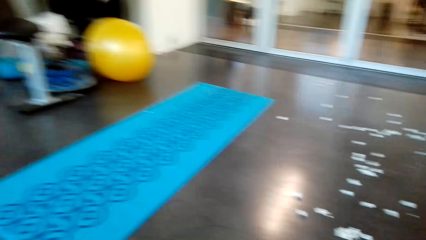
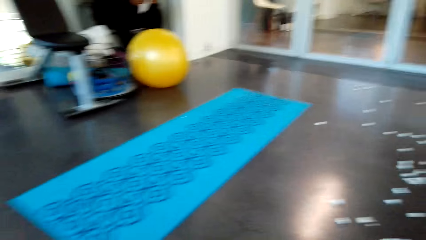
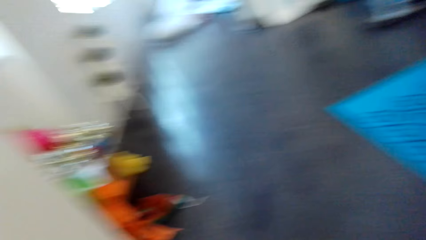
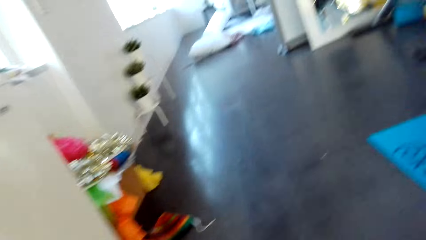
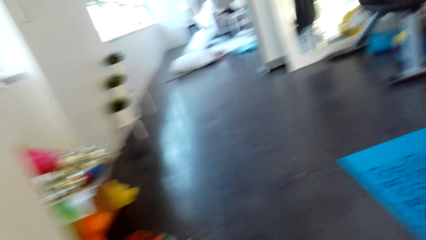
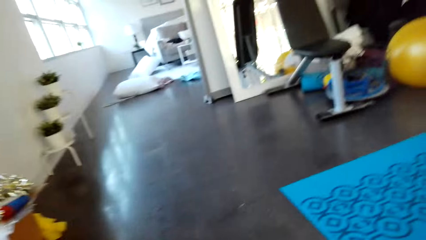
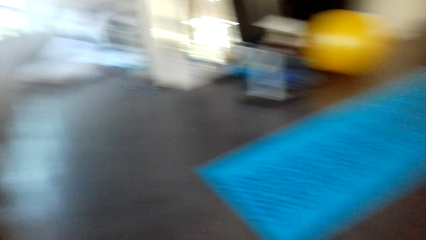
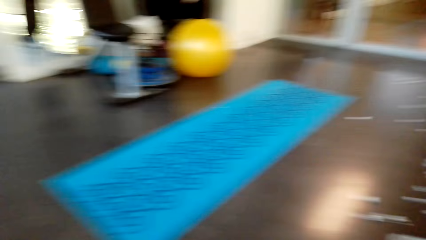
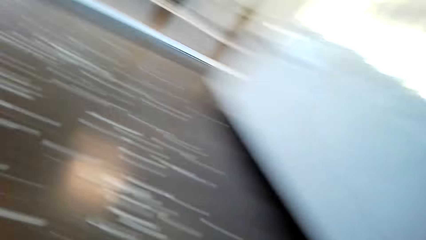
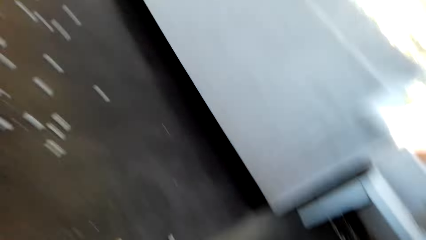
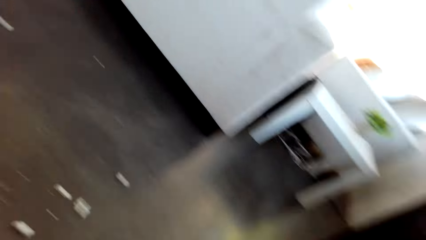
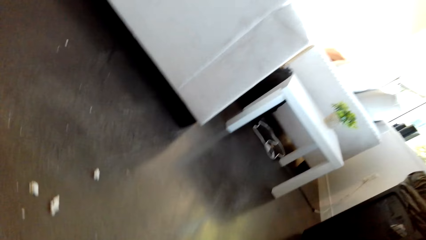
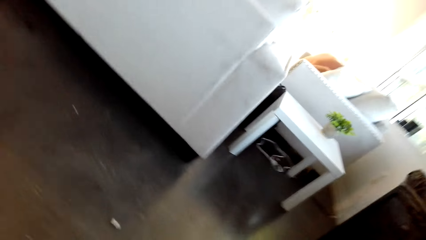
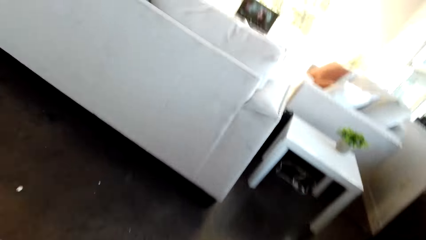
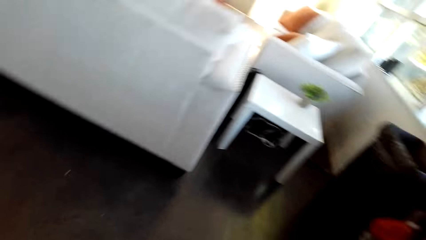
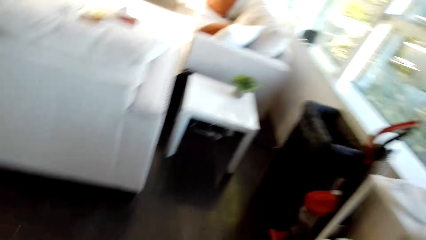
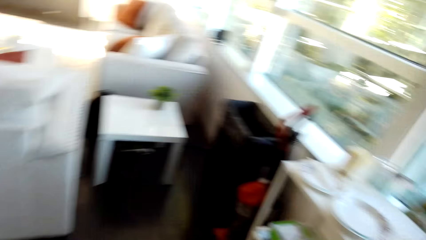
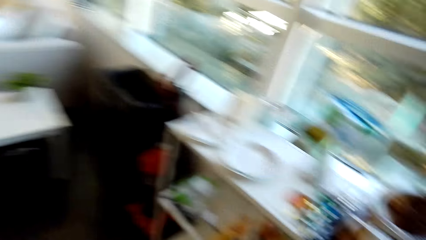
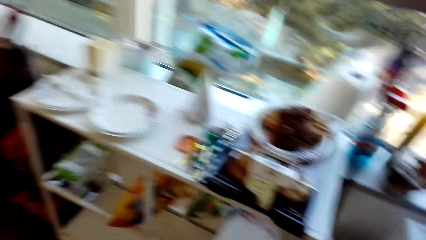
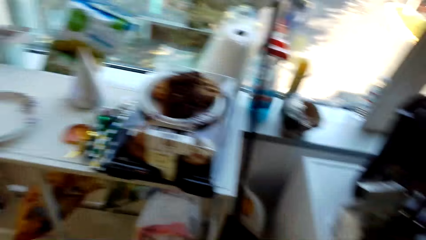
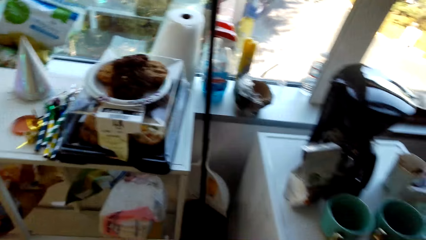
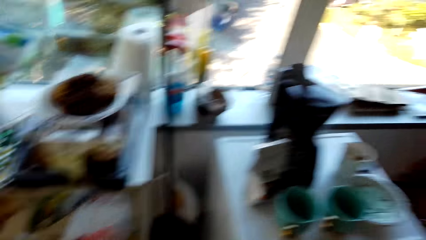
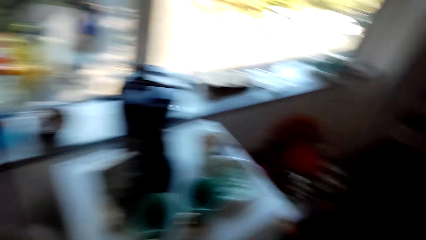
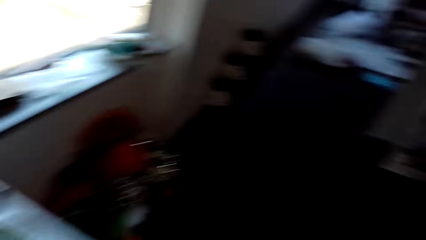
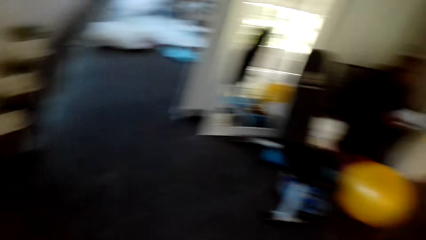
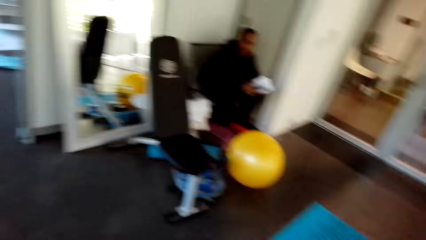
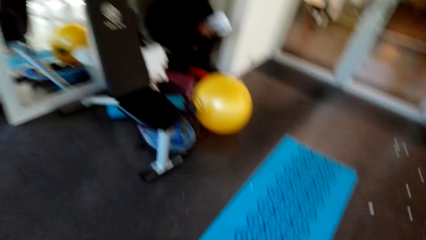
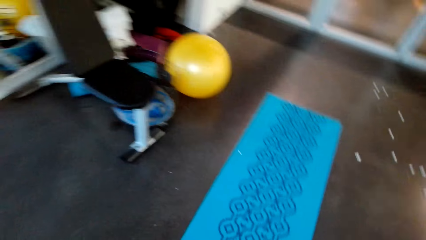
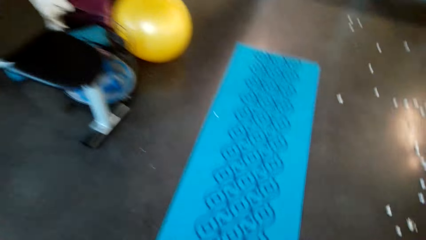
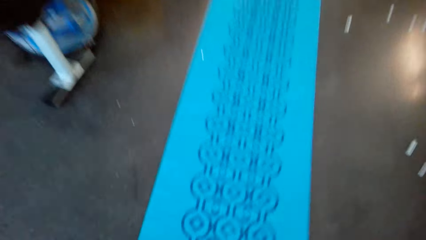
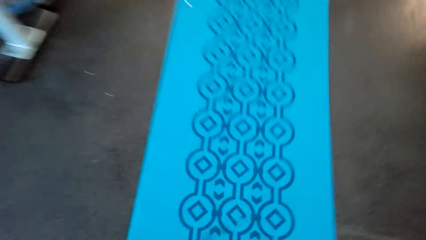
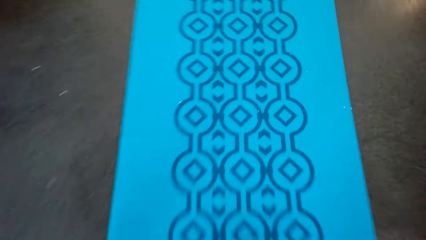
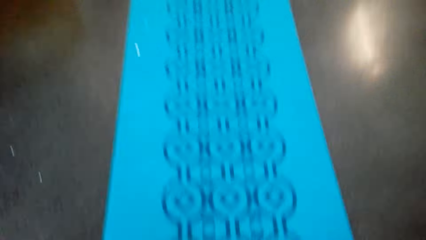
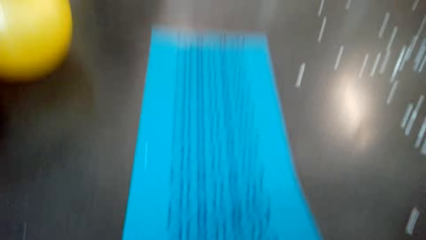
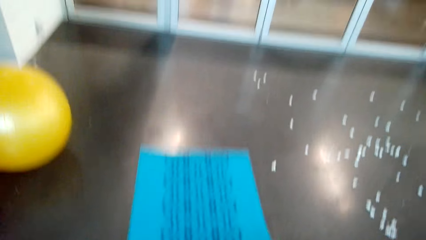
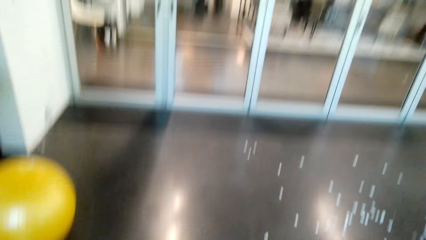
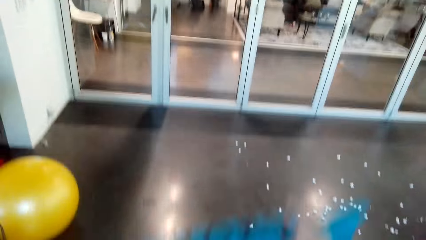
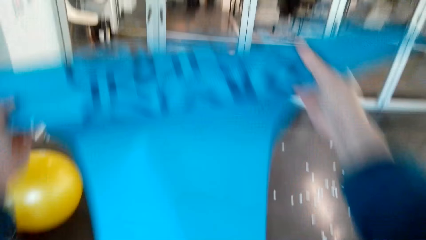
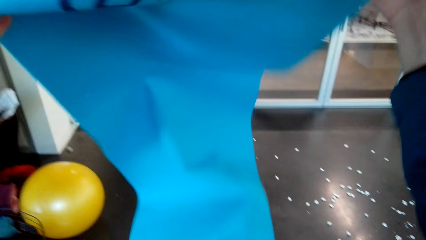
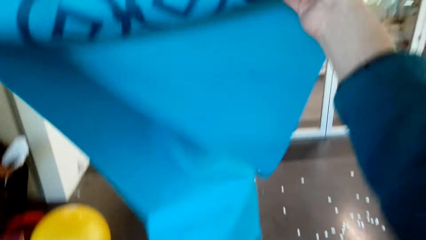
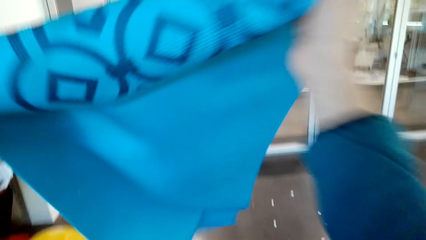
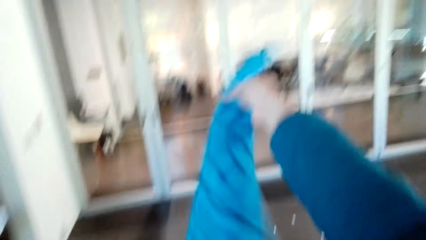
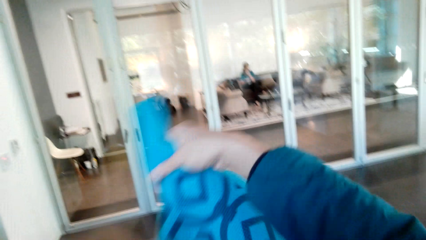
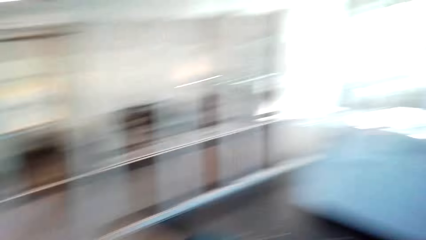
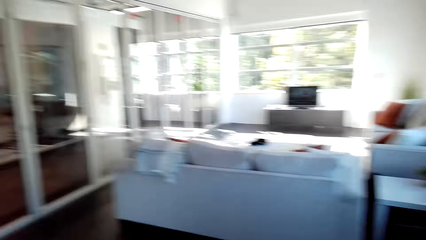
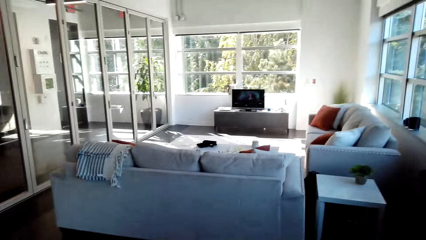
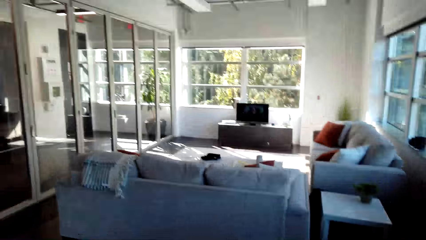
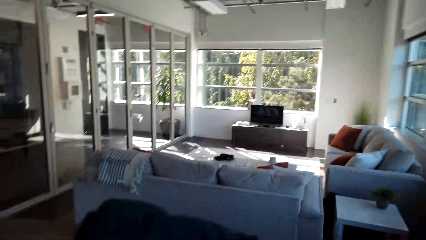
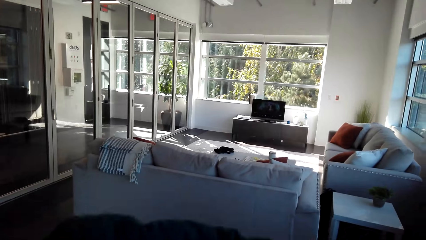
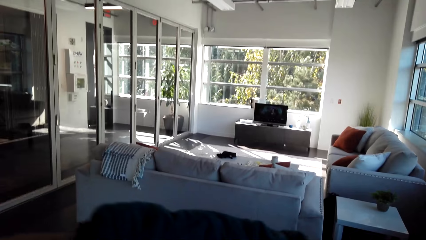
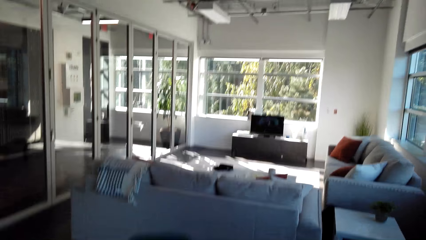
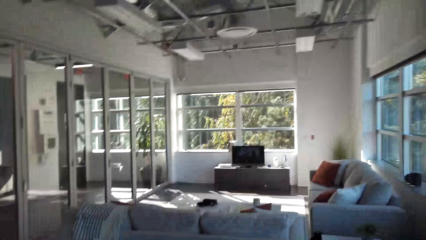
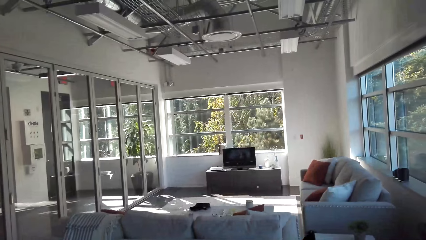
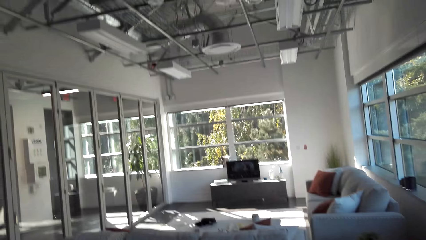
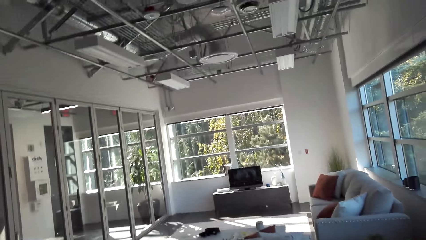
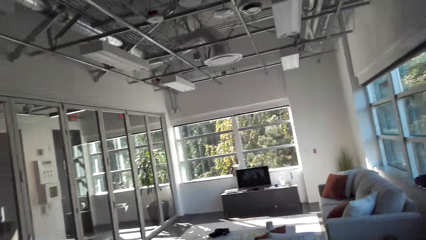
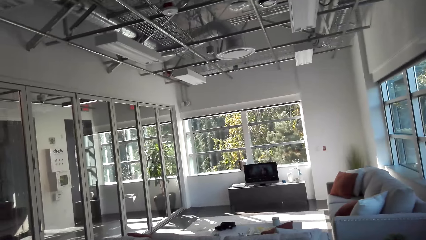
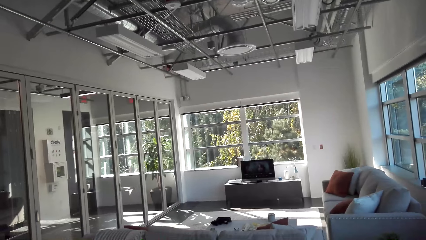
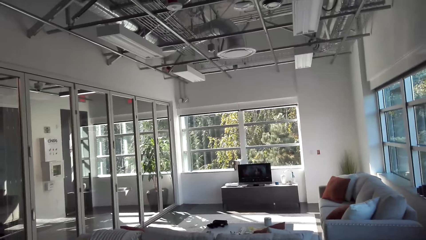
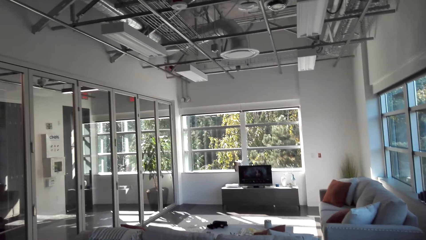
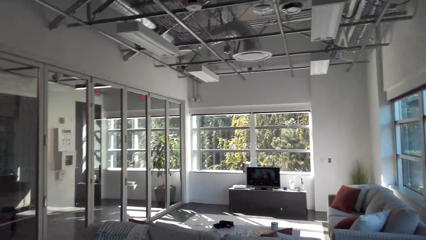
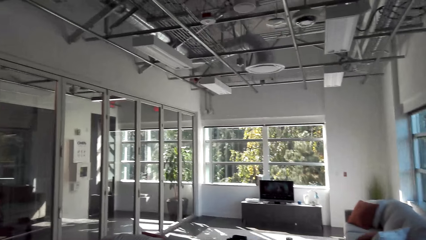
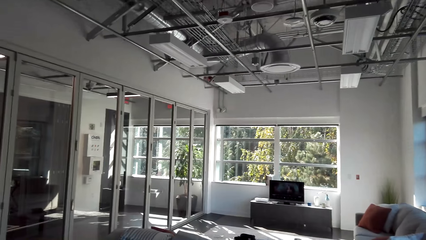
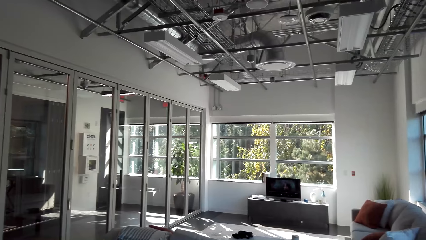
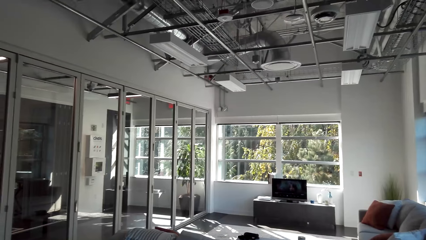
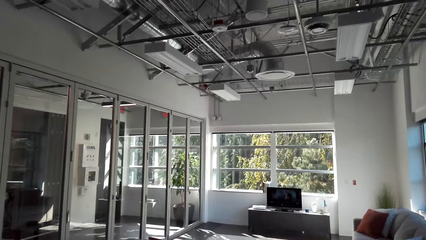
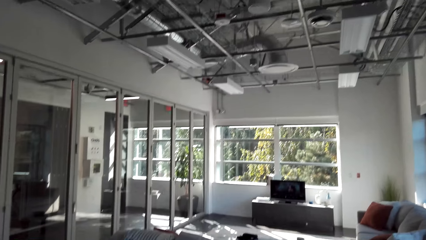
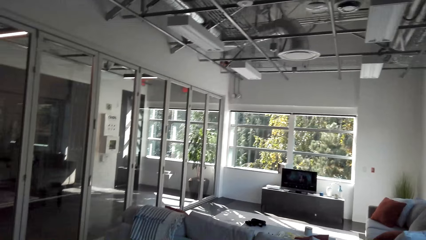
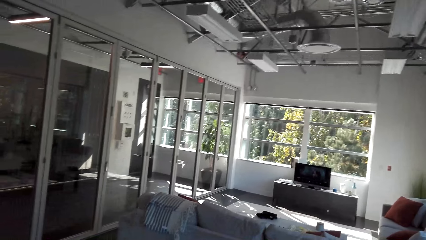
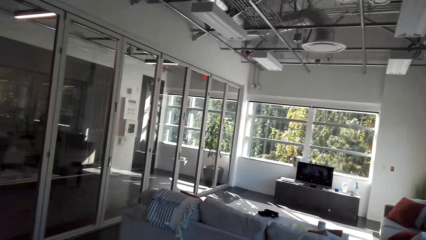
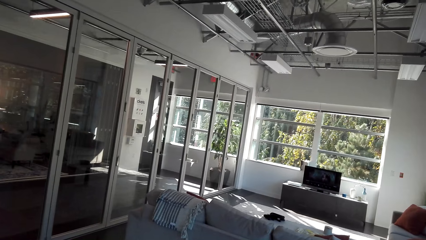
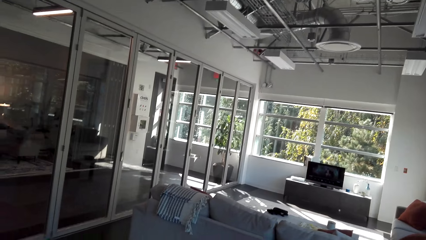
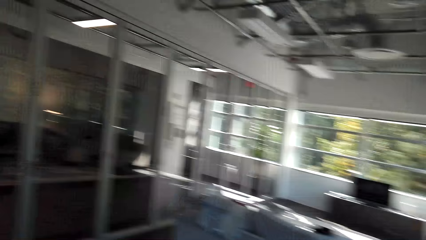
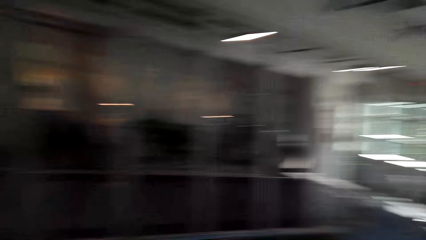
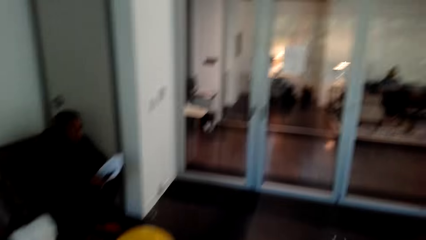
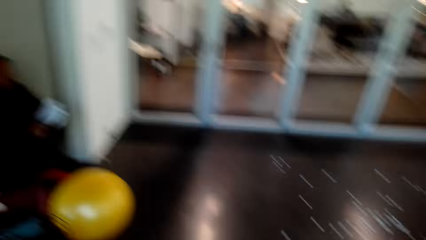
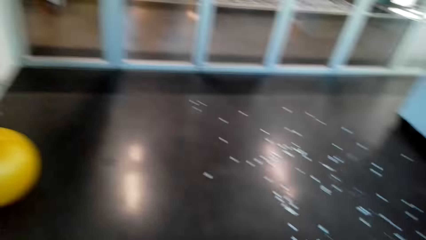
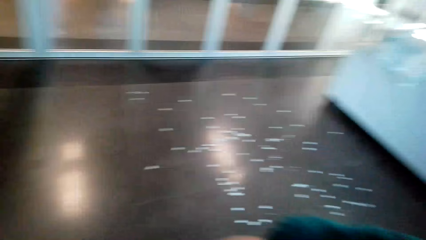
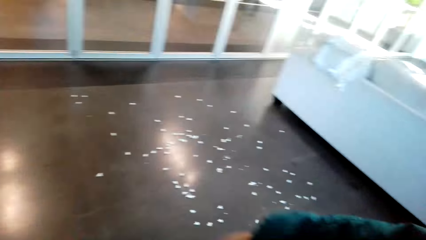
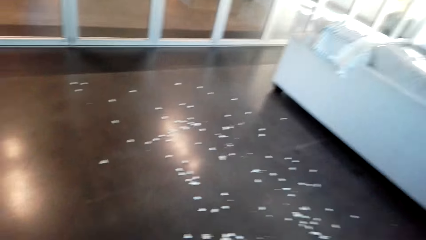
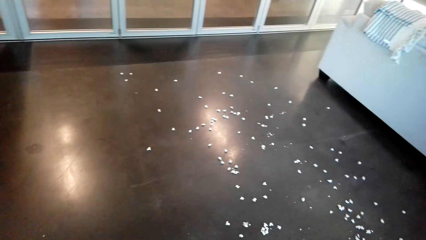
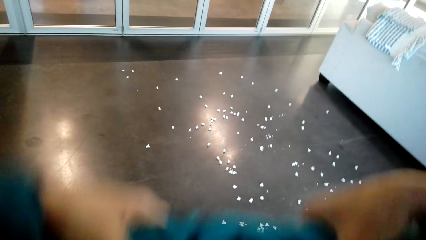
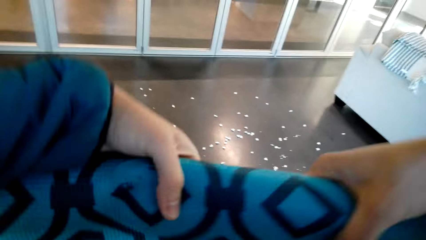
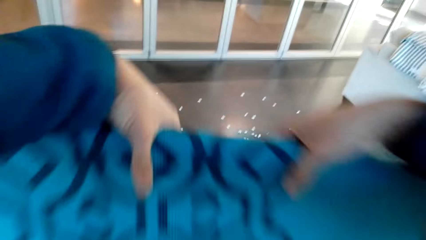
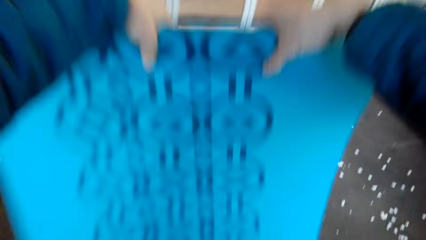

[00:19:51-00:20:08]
The camera wearer looks around the house. They pick a yoga mat or fabric. They fold the fabric.
